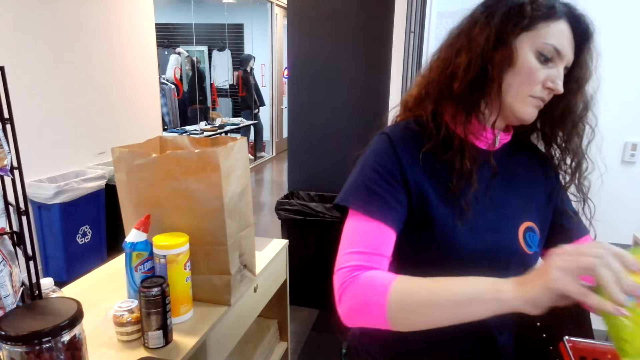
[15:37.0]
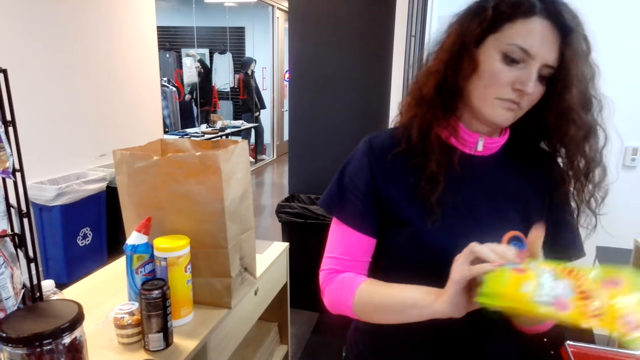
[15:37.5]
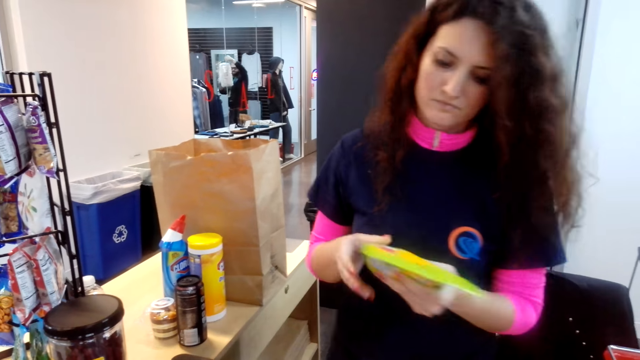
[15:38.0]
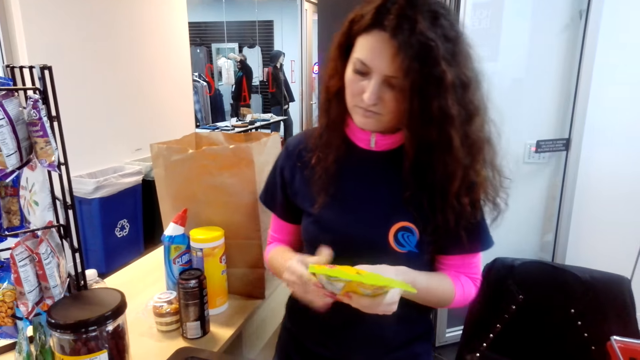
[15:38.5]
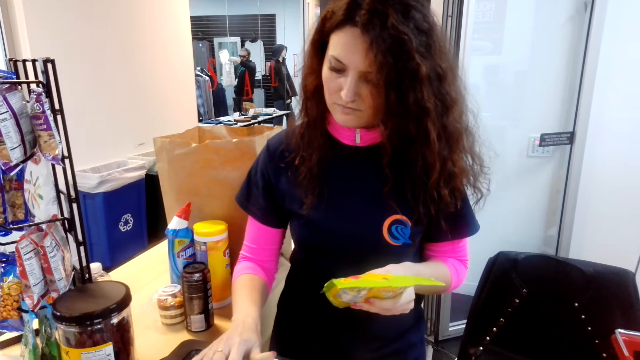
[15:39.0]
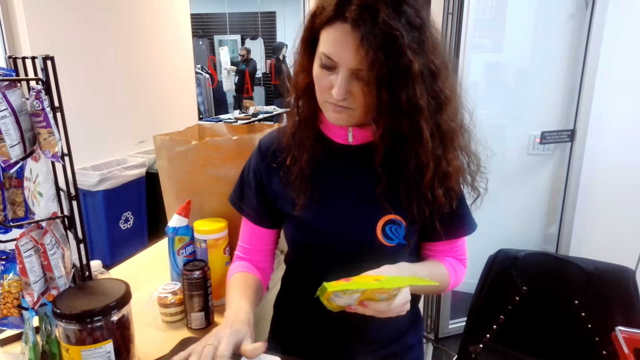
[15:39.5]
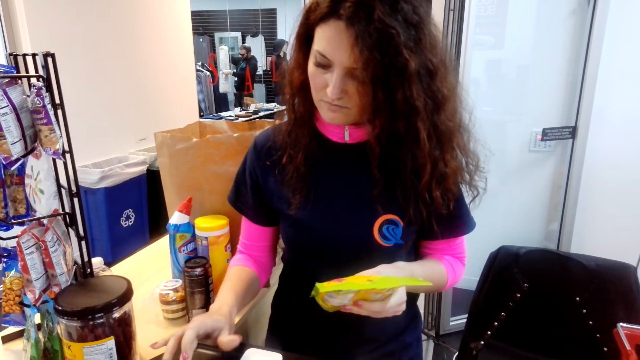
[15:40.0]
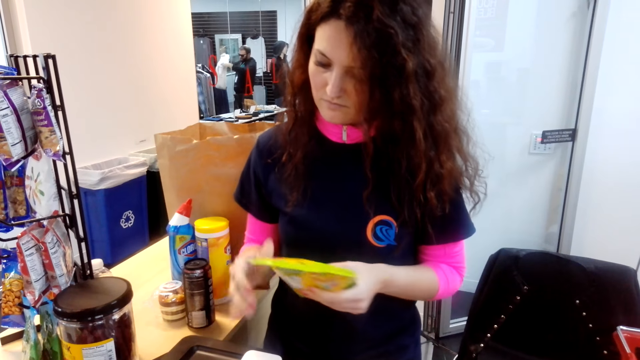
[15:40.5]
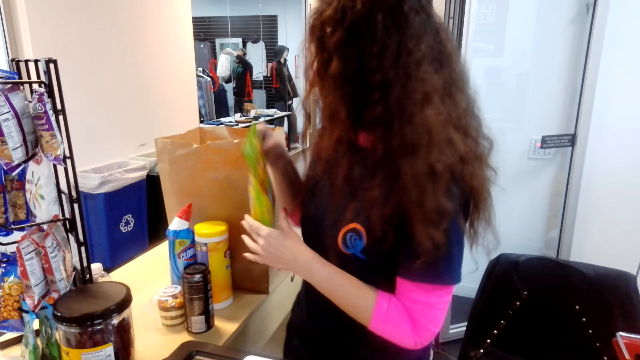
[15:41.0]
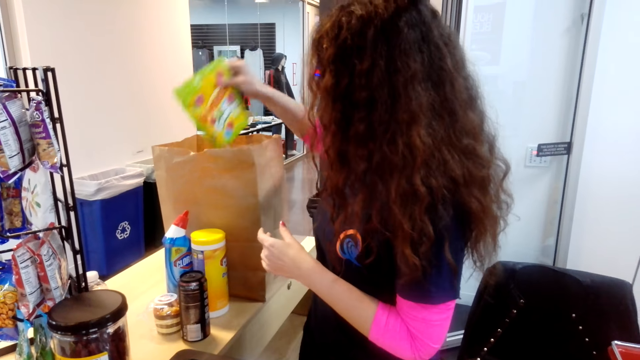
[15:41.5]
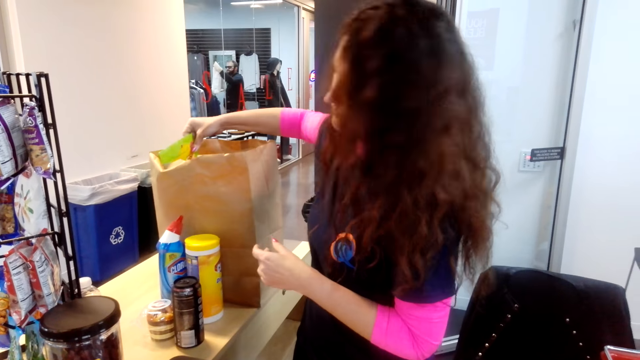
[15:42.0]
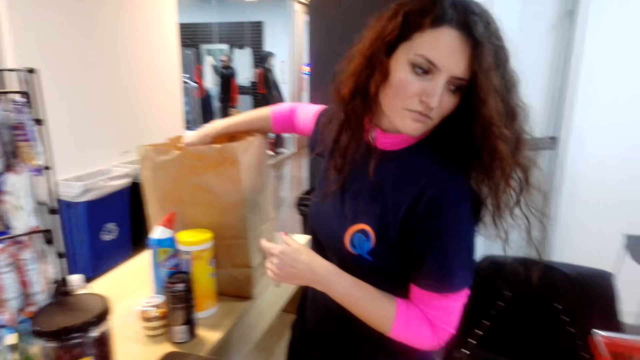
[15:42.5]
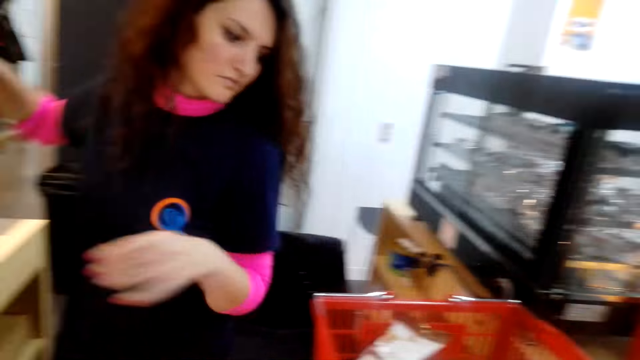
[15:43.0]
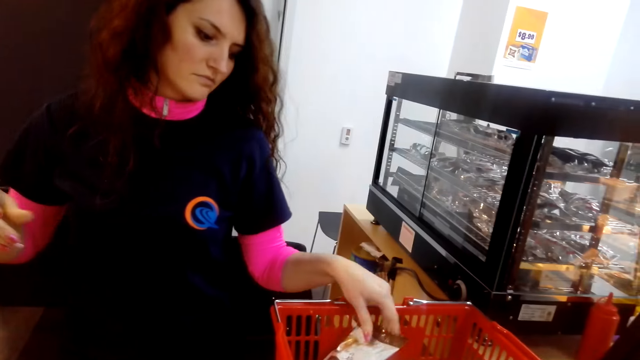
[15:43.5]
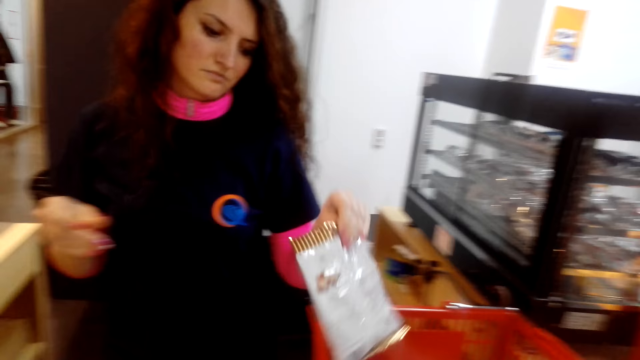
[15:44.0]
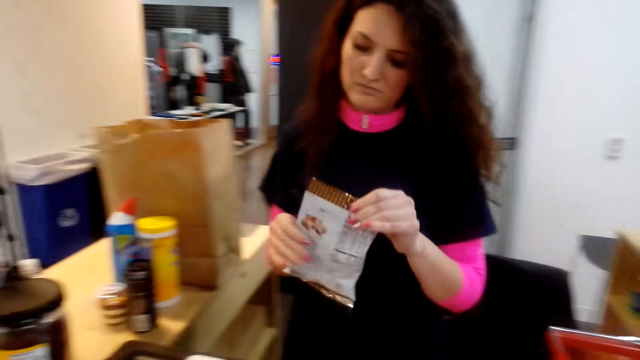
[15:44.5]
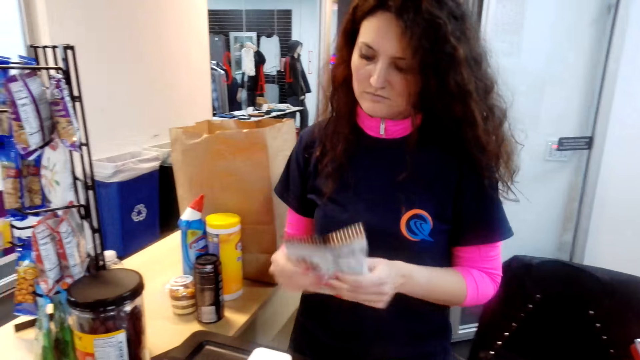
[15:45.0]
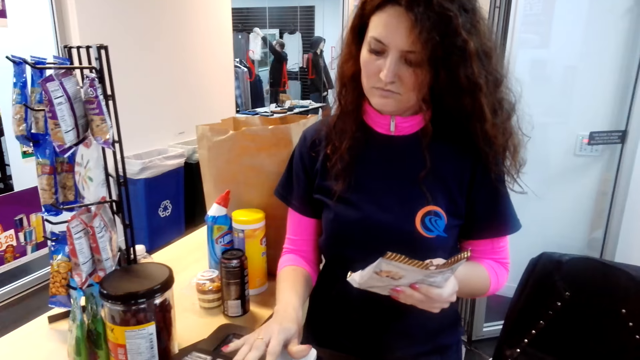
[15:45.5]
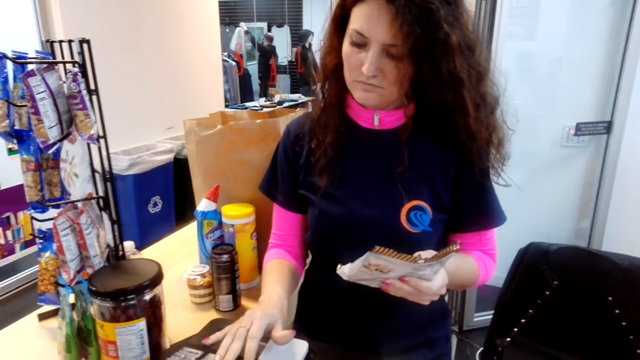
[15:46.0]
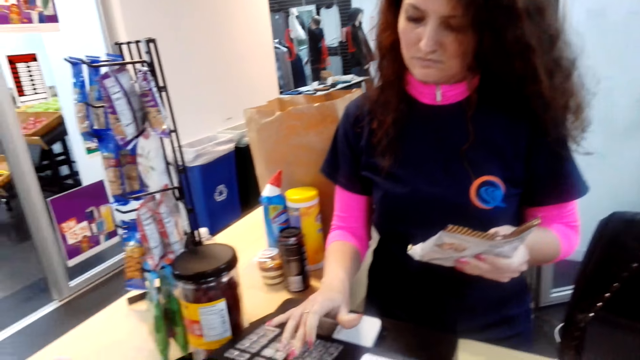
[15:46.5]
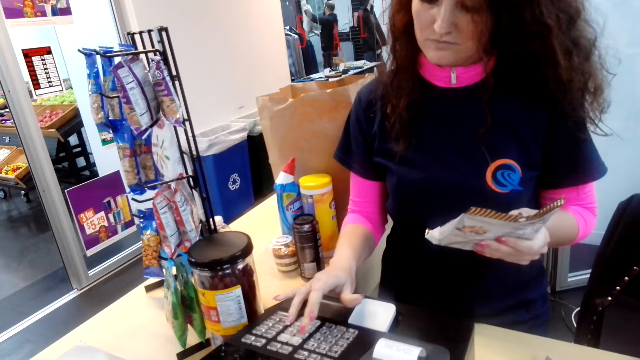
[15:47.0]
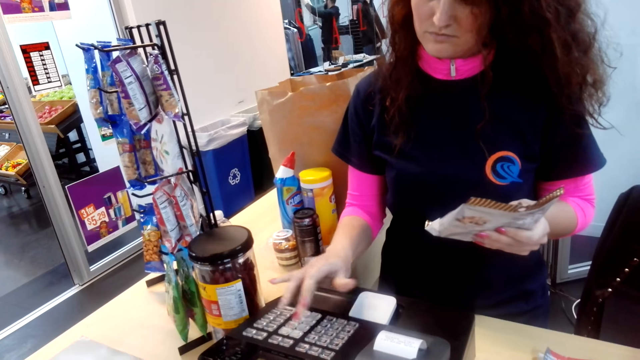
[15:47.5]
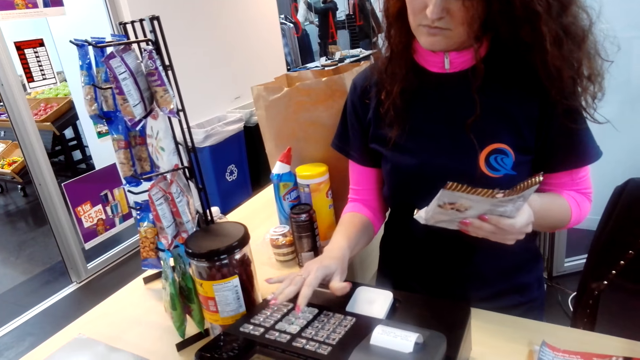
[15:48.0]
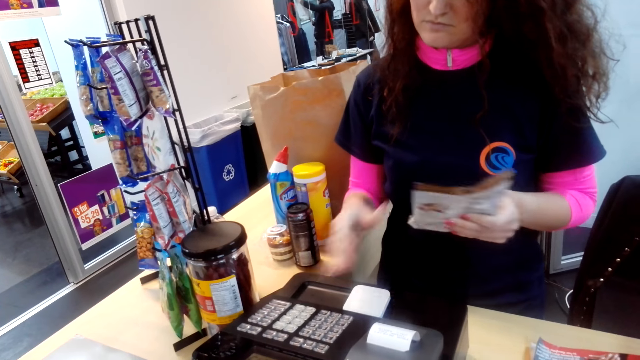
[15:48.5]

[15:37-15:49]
A person packs the stuff. The person calculates the prices of the stuff bought using a counter machine.

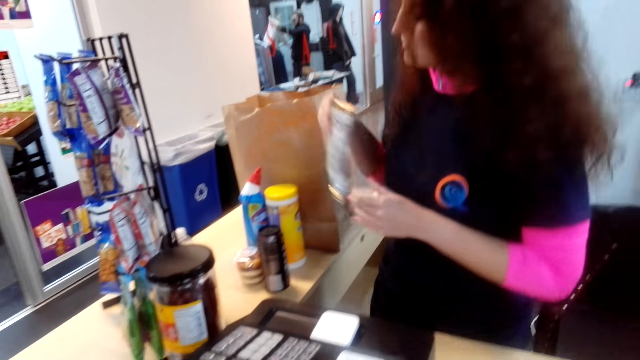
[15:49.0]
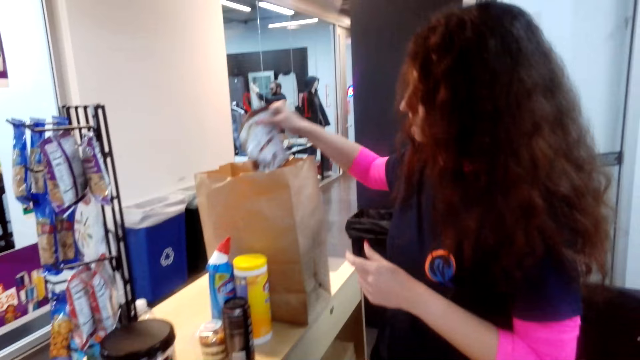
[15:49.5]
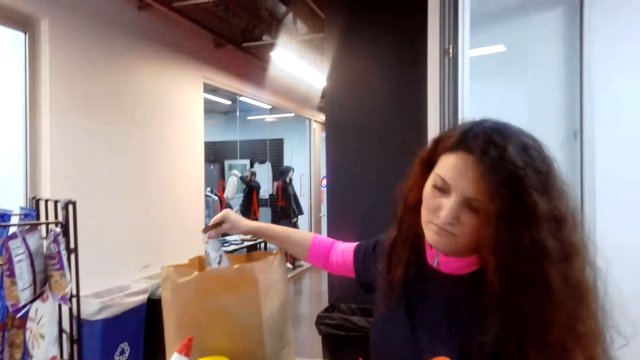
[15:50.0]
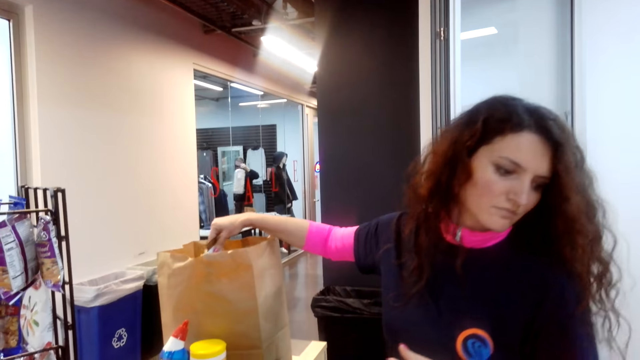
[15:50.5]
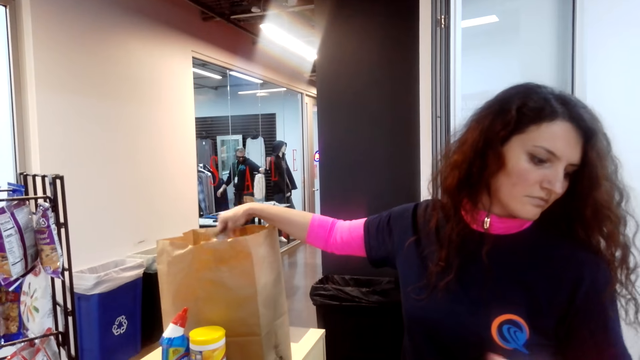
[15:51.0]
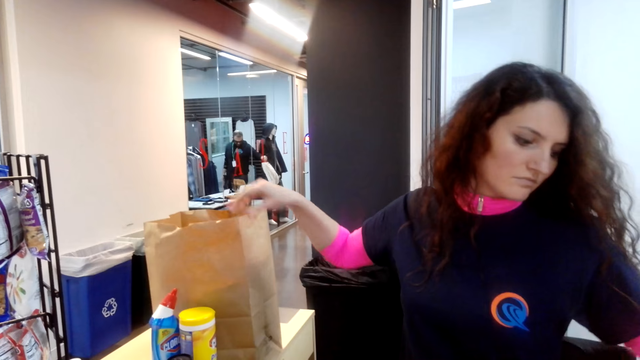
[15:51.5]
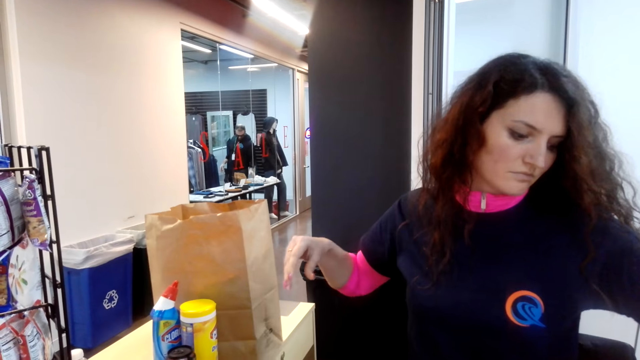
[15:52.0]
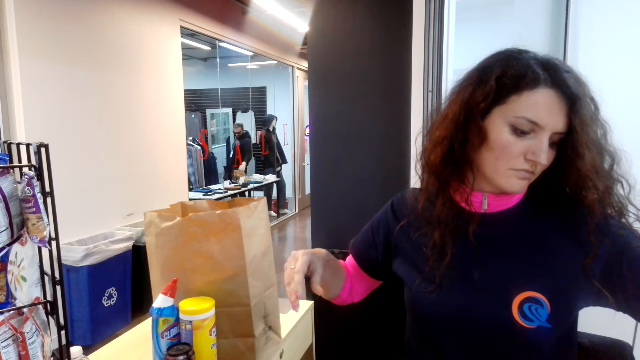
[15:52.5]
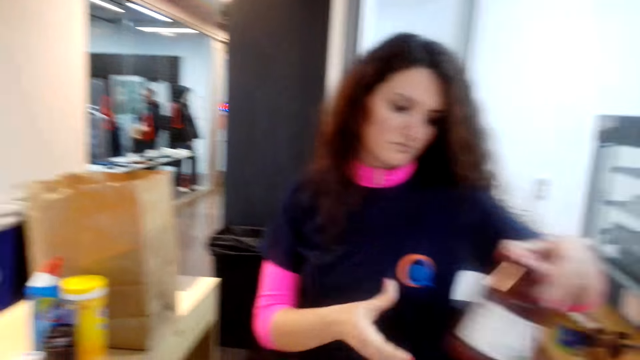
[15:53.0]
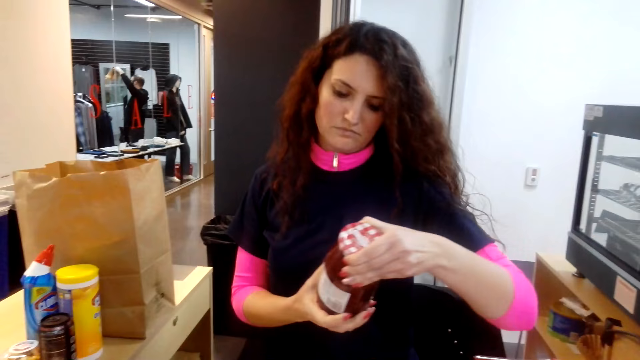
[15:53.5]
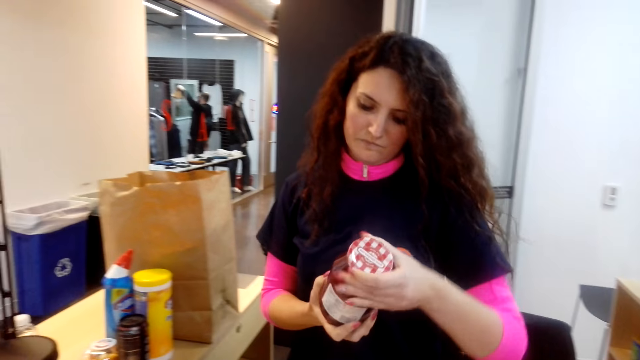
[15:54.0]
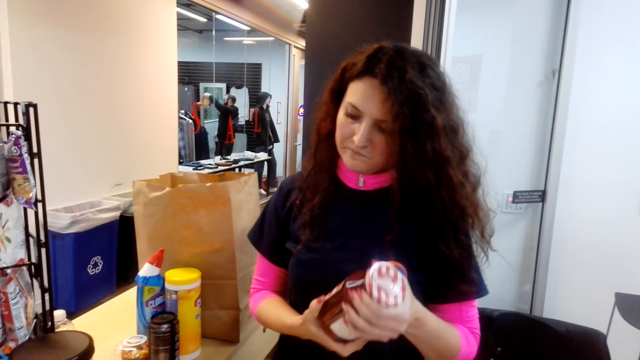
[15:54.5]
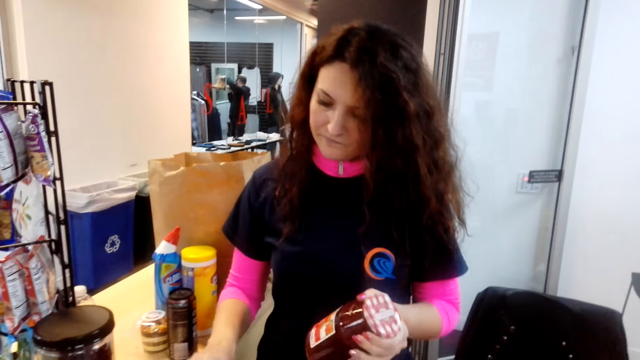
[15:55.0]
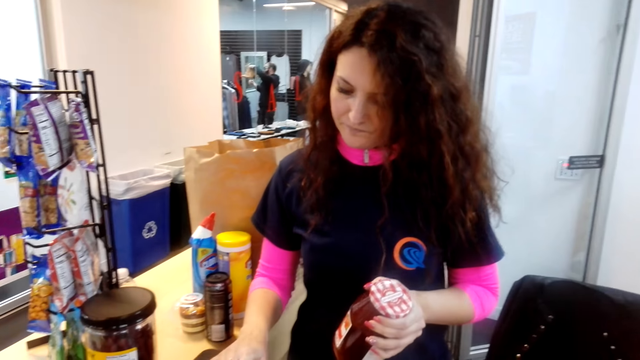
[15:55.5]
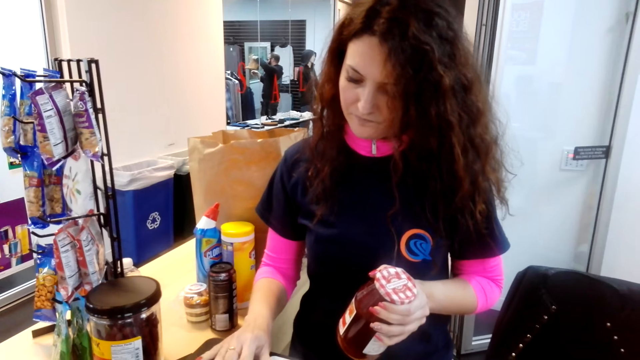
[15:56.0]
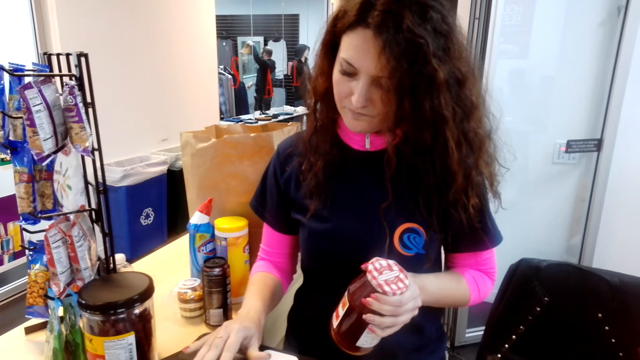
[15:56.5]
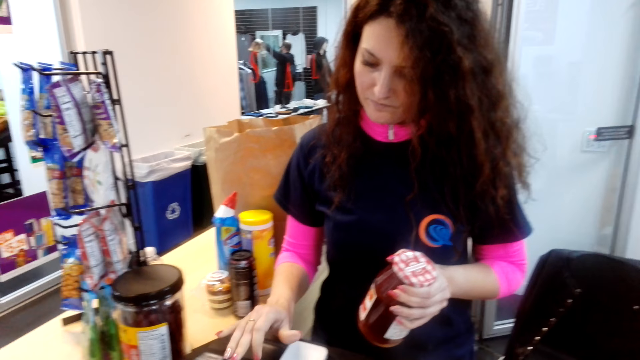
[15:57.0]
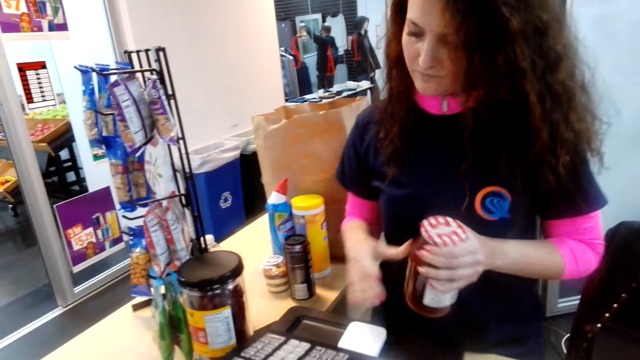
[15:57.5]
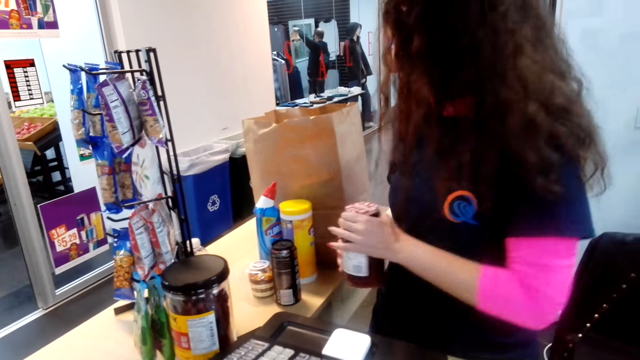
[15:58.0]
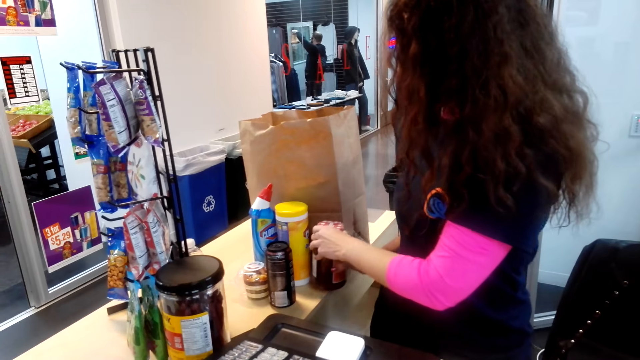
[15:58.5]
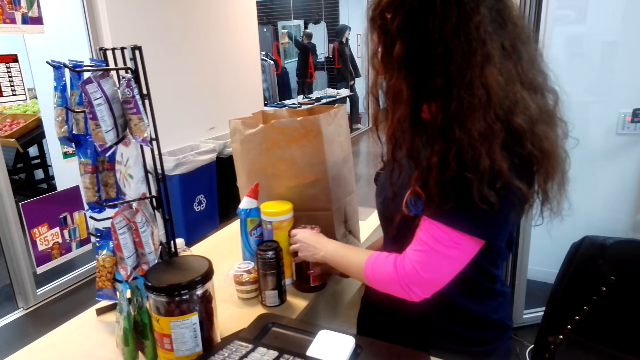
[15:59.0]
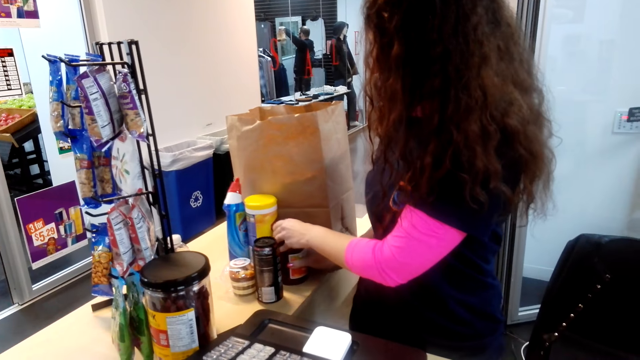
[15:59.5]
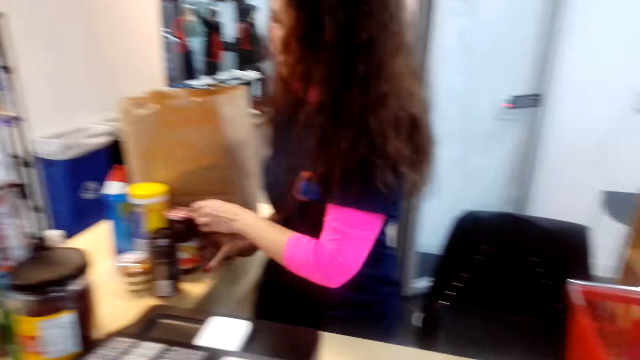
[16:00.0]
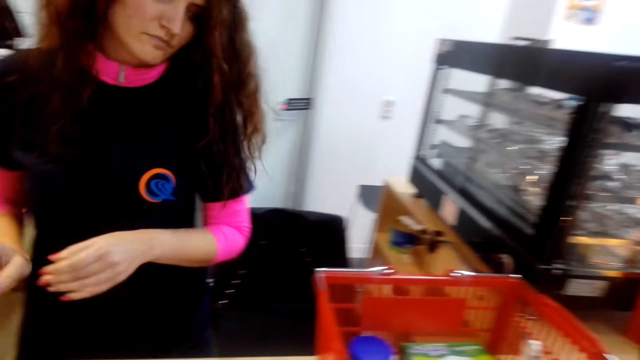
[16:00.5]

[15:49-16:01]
A person packs the stuff. The person calculates the prices of the stuff bought using a counter machine.
